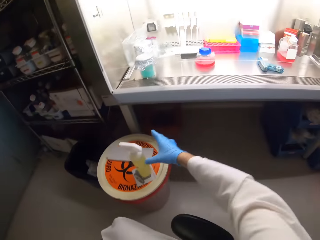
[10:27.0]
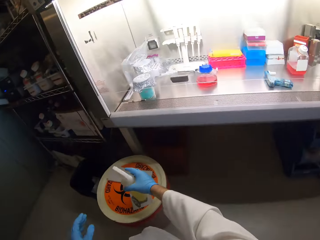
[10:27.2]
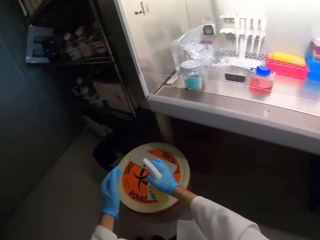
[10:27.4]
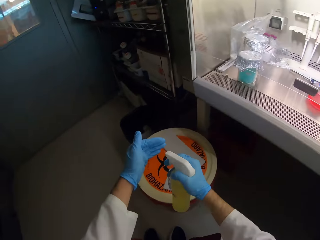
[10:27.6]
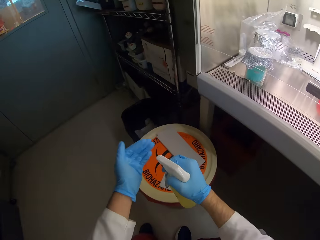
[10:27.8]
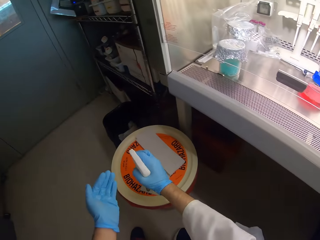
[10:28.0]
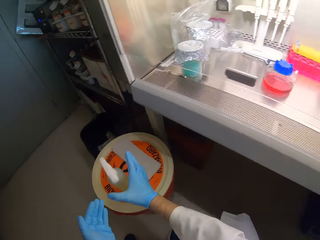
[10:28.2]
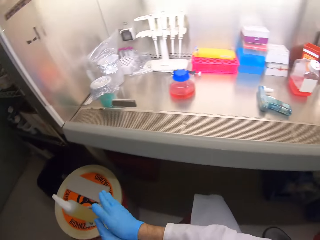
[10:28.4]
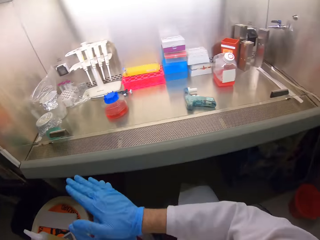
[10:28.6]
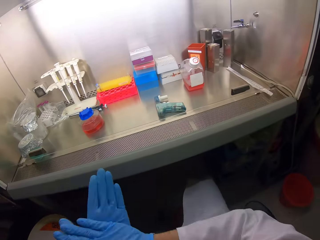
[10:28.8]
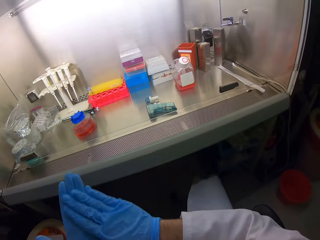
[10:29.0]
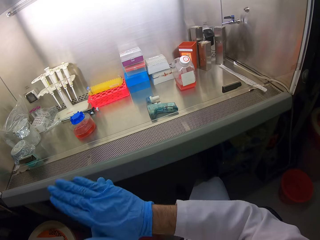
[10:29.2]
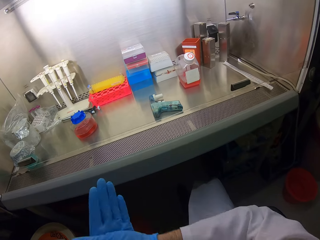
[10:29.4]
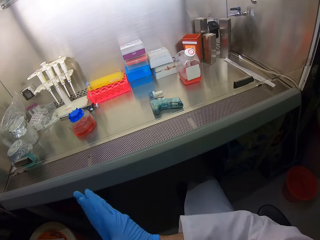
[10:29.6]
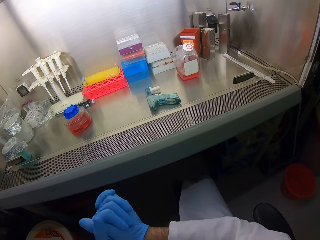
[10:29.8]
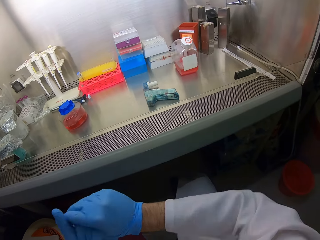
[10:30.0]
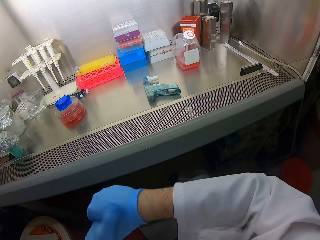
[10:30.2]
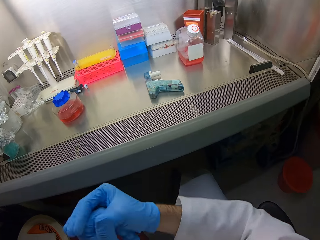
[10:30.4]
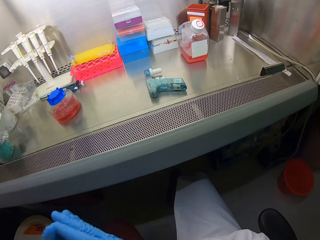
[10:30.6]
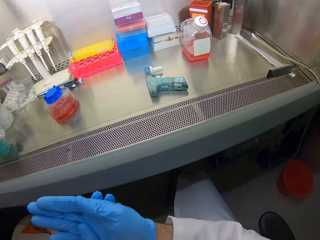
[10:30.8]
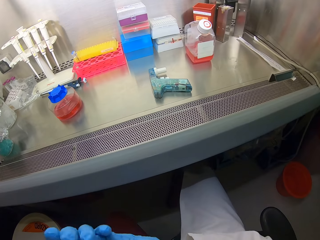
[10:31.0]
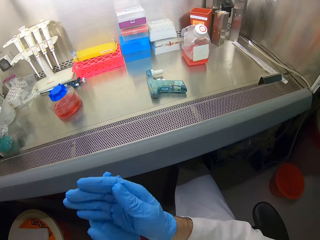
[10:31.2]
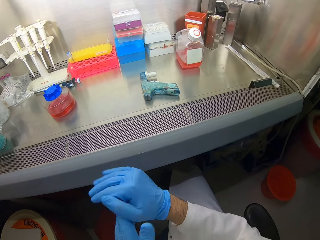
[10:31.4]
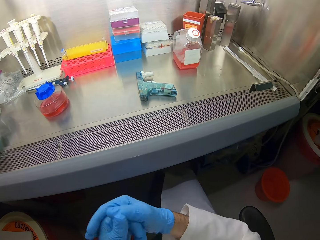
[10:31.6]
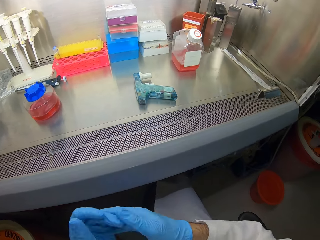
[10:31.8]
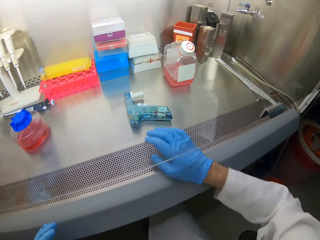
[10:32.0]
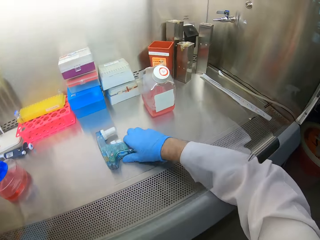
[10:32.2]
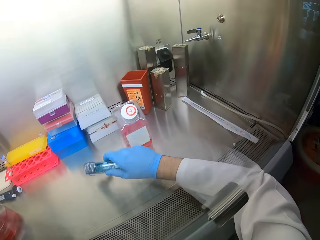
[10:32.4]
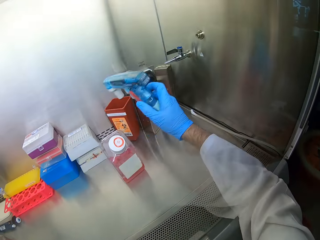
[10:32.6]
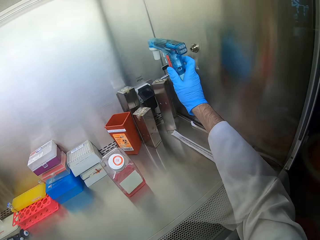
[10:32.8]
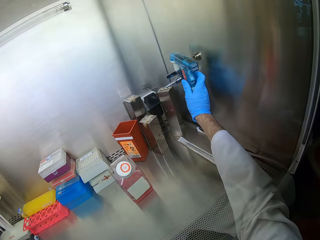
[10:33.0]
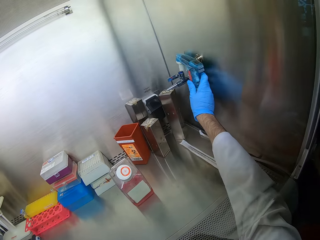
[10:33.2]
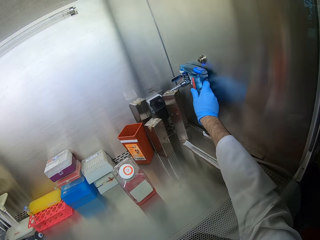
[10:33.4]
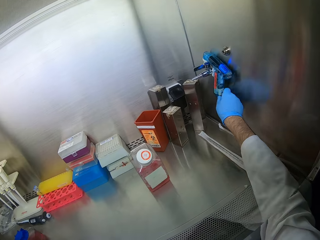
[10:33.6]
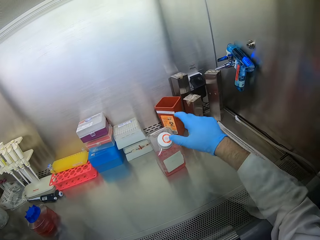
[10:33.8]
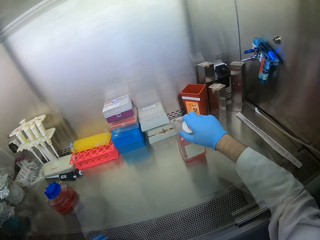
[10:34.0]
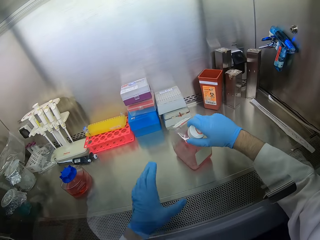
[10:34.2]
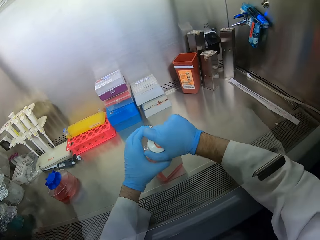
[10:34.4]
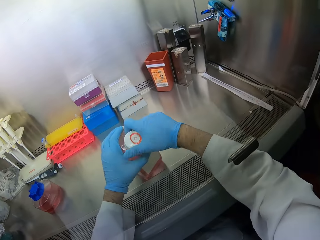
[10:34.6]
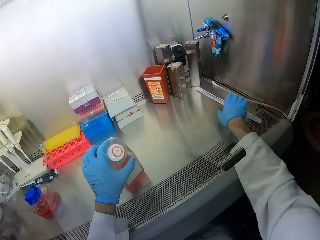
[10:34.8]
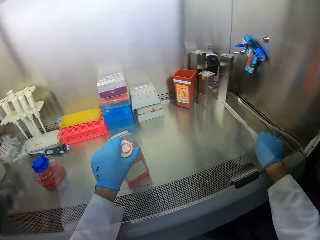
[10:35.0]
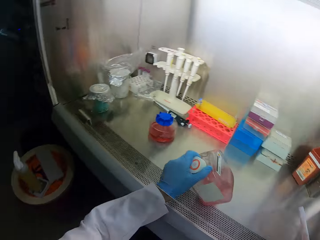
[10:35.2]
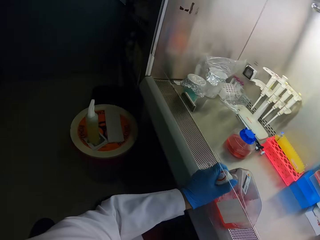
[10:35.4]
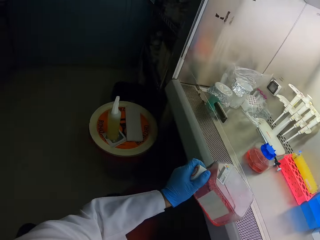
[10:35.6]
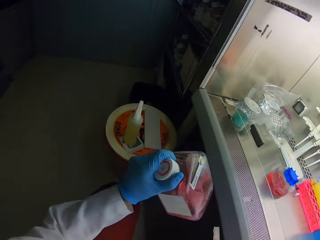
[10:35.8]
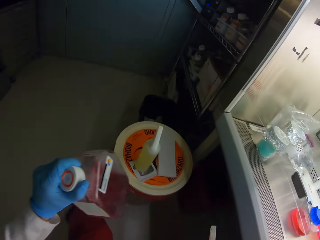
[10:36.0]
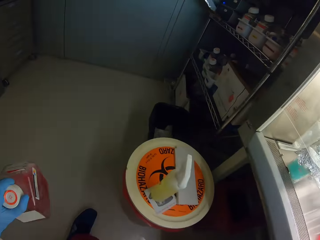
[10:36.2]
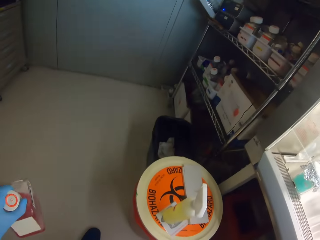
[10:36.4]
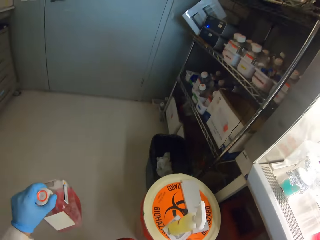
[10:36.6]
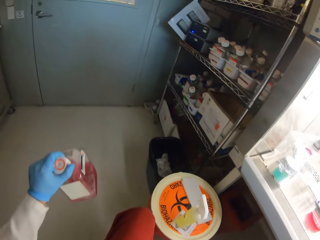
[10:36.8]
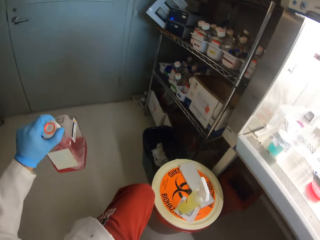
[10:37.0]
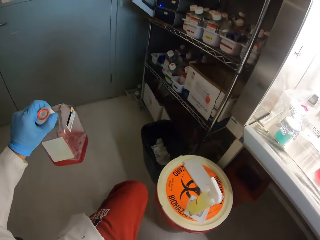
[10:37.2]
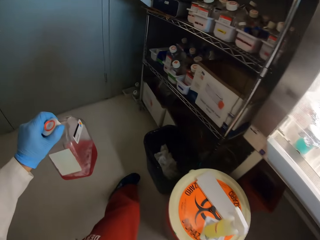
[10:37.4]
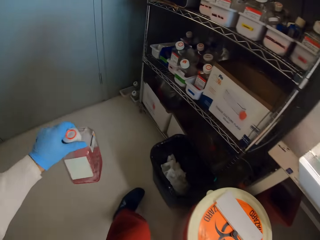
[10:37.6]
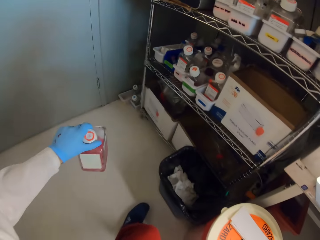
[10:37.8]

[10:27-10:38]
The camera wearer picks up a bottle. She presses a hand sanitizer, sanitizes her hand and rubs her hands. She picks up an object. She puts the object away. She adjusts the bottle. She carries the bottle of something.

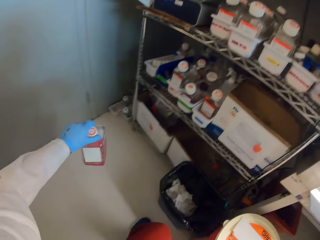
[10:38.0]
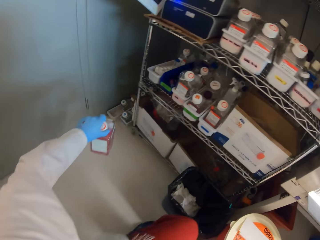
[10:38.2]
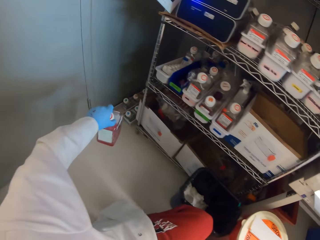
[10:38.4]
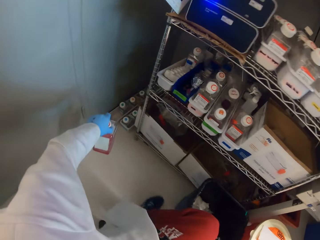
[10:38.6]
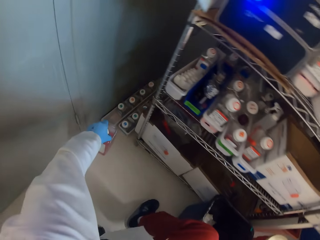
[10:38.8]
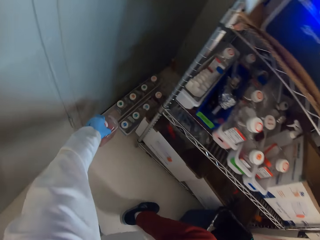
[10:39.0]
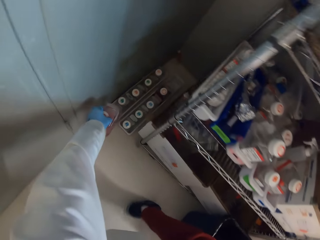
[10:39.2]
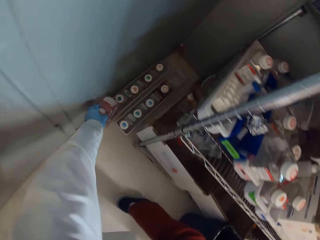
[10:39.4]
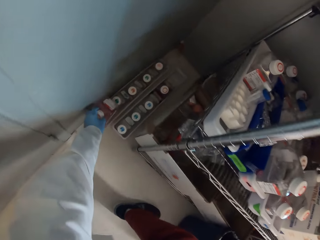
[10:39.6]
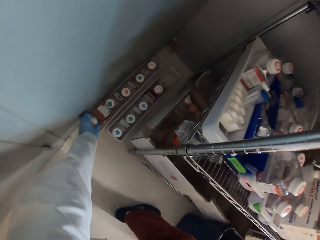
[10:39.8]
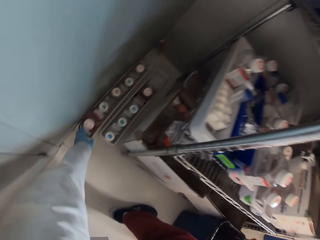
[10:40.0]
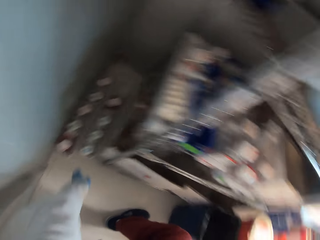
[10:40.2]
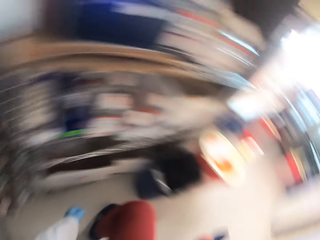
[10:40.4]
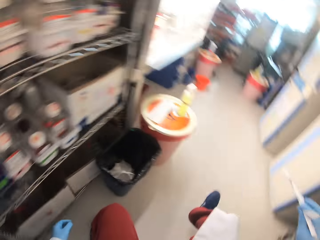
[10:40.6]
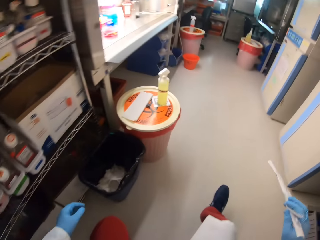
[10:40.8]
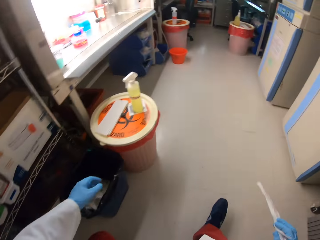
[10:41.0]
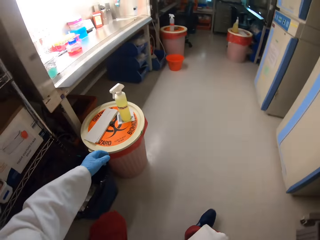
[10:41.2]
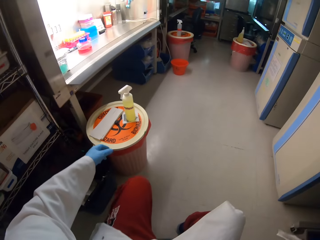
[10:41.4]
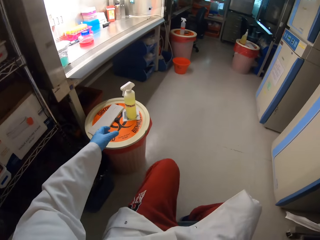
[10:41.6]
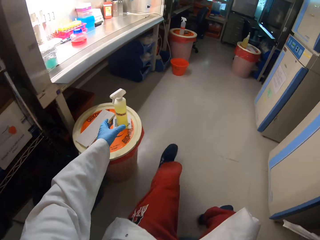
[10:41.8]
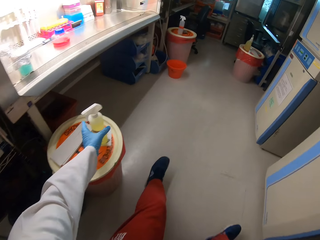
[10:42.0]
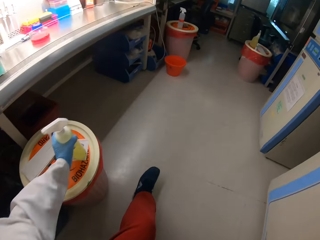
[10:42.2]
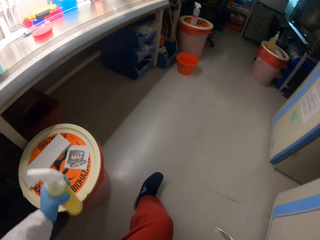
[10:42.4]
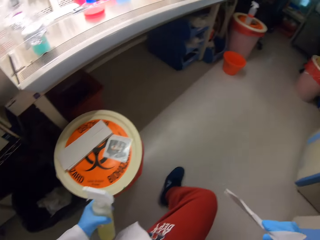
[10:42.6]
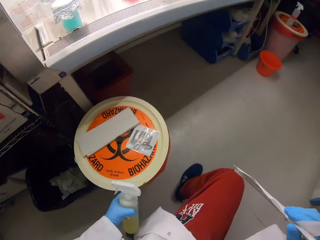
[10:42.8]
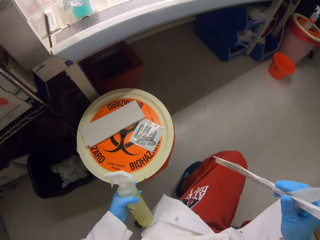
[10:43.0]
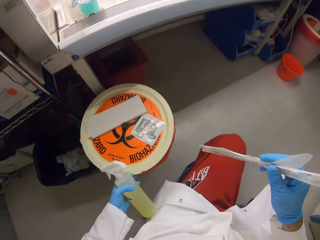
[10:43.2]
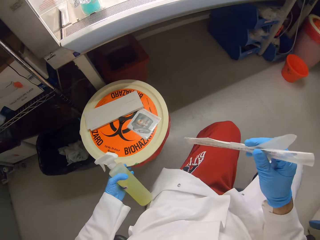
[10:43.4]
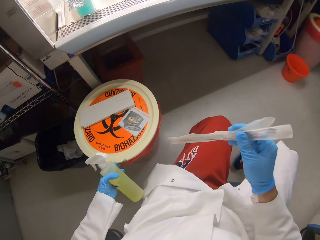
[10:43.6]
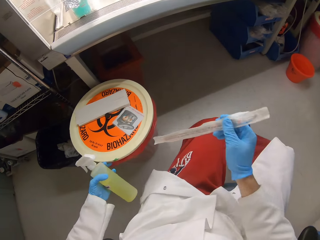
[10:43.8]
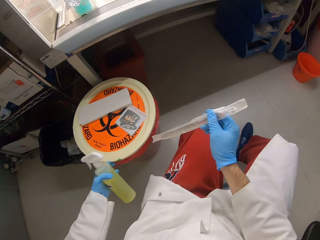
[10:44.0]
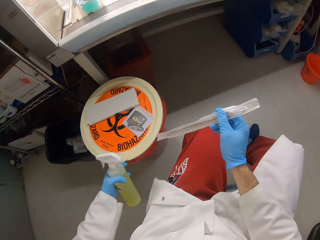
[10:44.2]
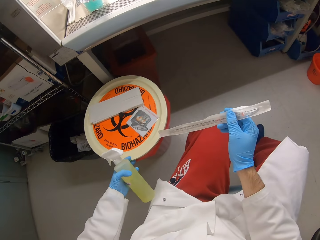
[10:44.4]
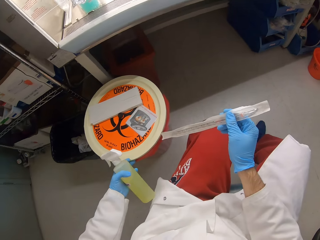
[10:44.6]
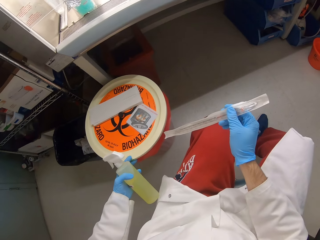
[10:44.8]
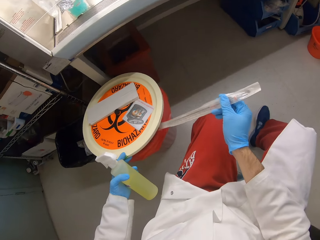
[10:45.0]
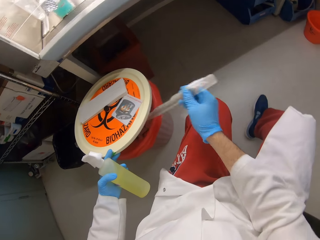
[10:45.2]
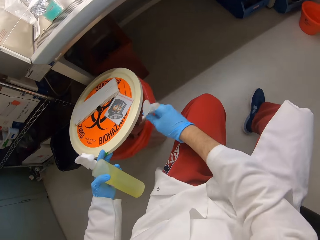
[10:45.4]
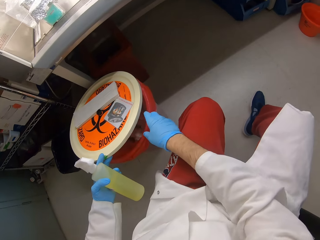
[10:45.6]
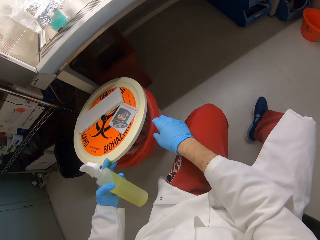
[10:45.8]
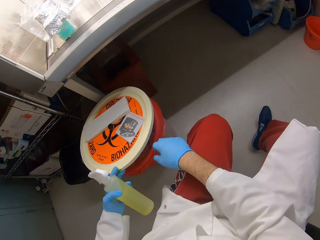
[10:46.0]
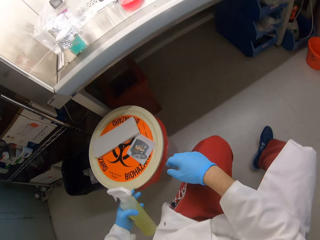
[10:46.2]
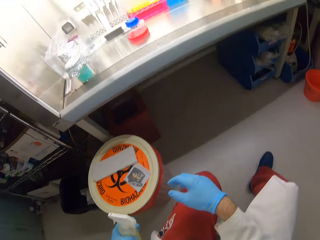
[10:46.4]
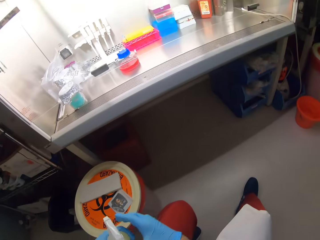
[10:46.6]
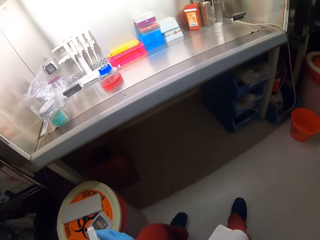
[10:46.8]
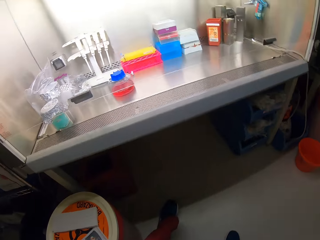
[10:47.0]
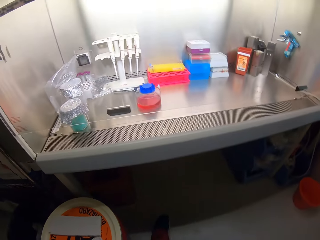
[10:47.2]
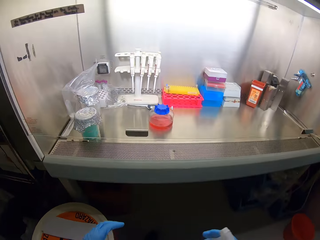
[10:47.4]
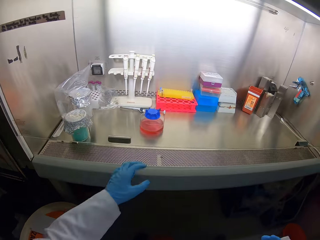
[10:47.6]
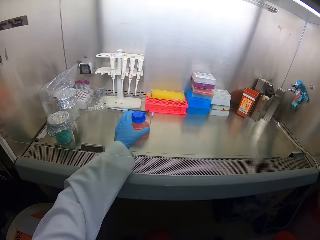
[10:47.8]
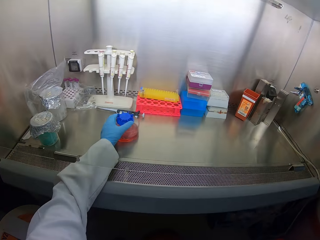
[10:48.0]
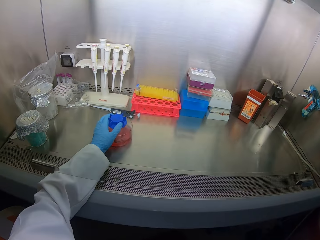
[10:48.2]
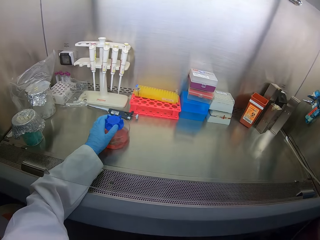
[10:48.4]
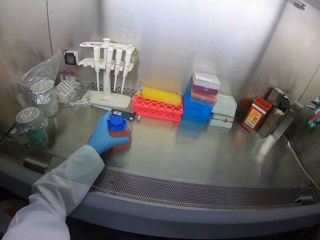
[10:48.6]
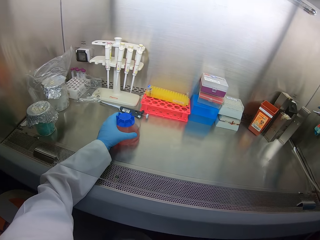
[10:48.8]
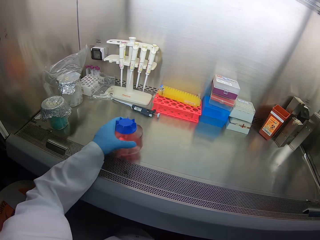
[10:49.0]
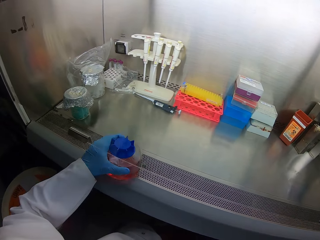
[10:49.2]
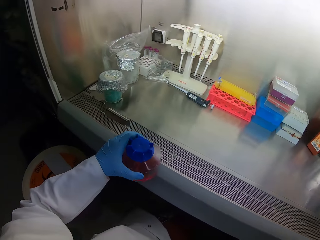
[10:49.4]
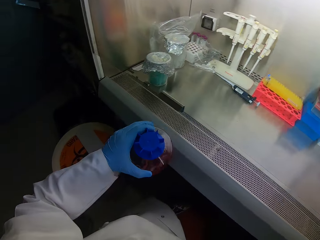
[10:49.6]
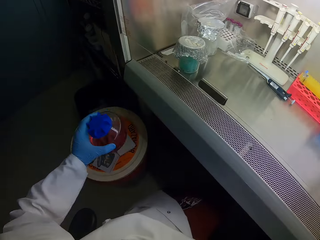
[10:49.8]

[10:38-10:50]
The camera wearer puts the bottle down. They pick the bottle of something. They hold a pipe and drop the pipe in the trash. They open the dustbin and close the dustbin. They pick the bottle.
